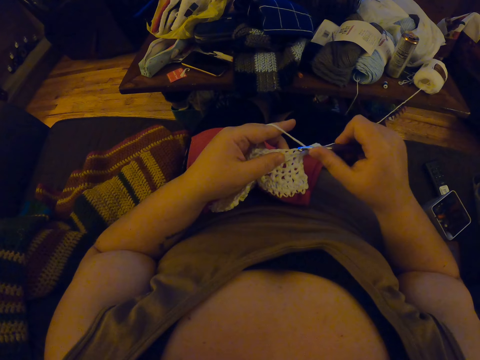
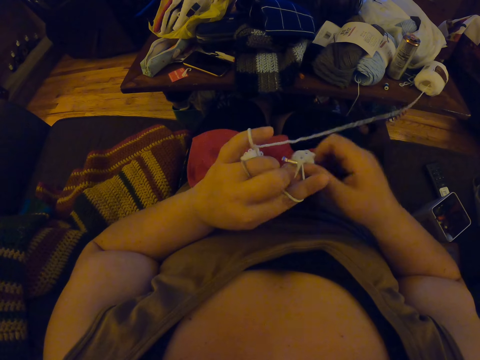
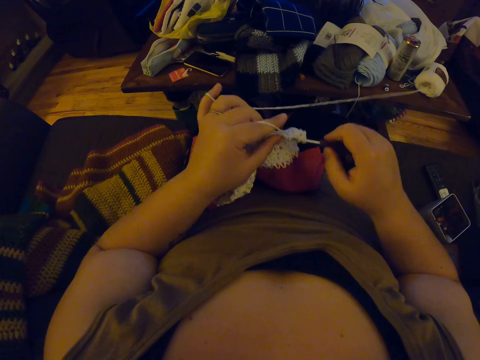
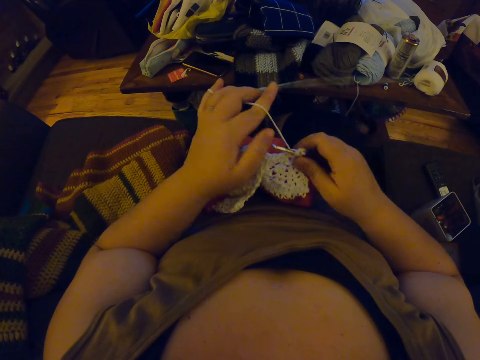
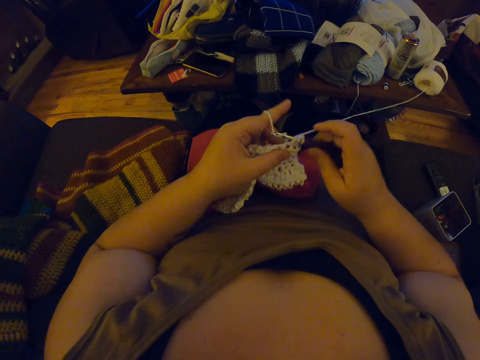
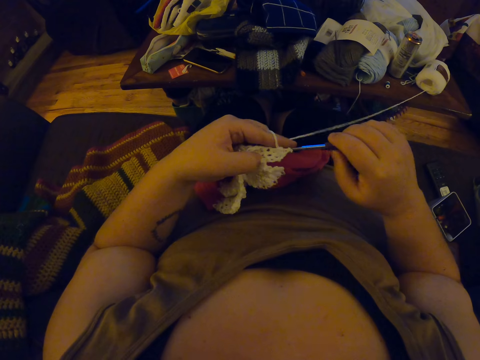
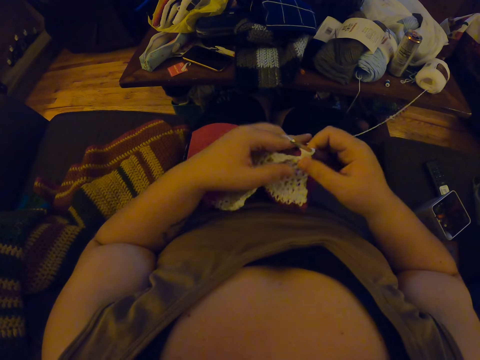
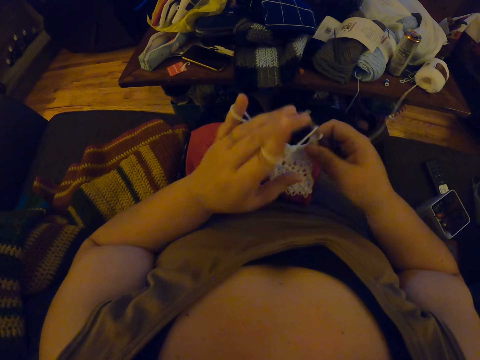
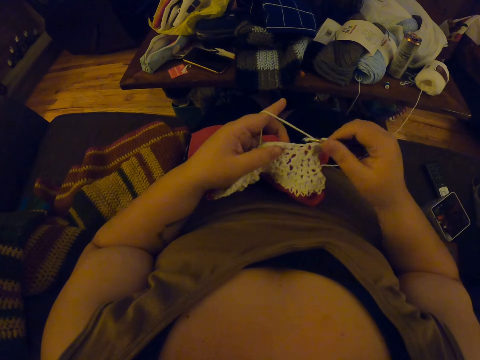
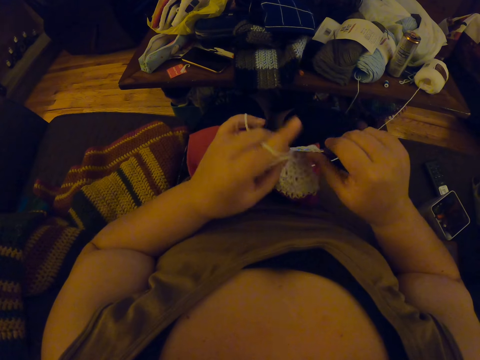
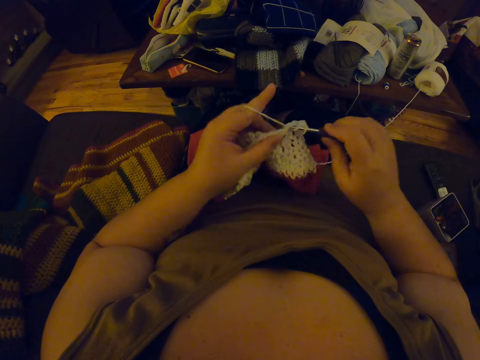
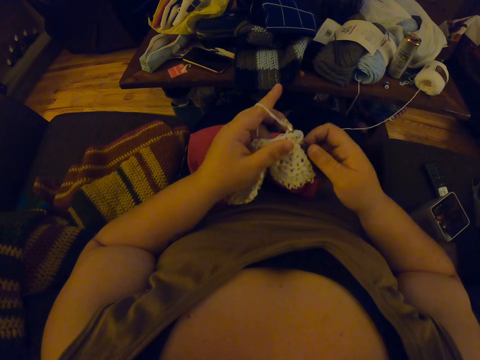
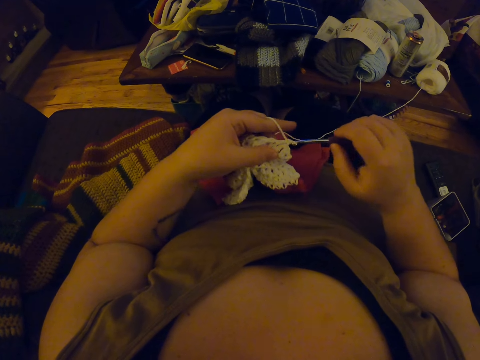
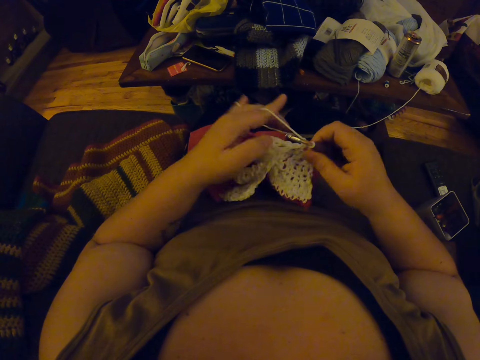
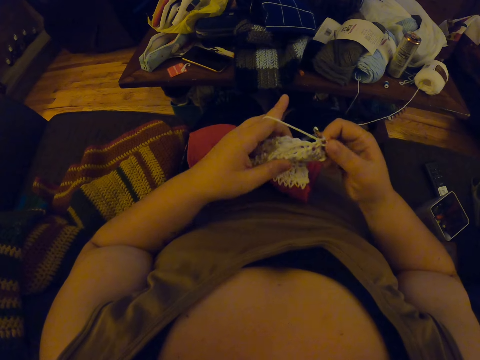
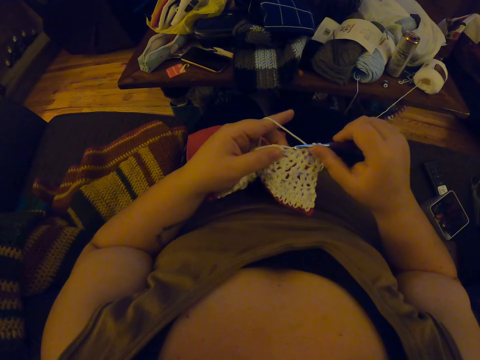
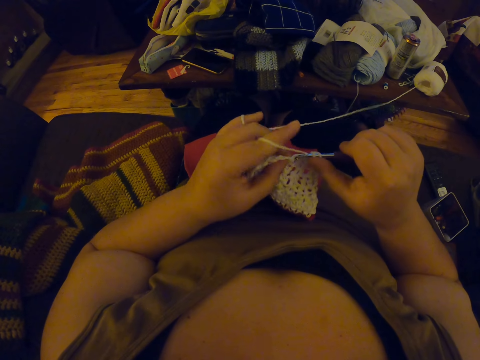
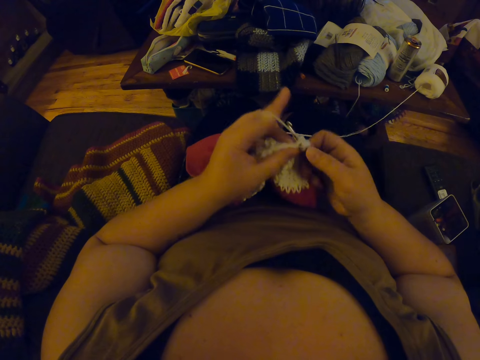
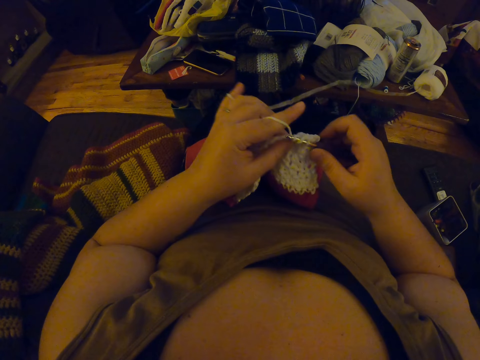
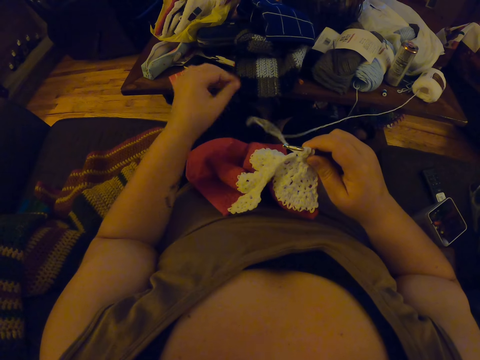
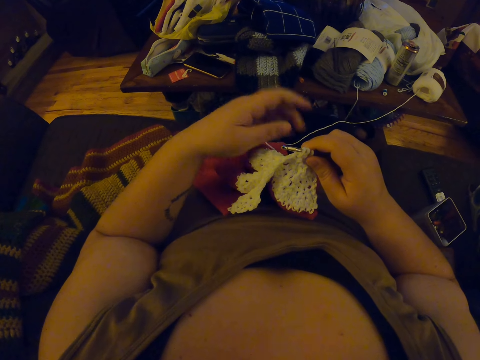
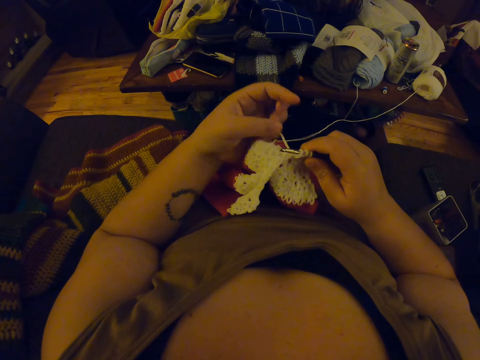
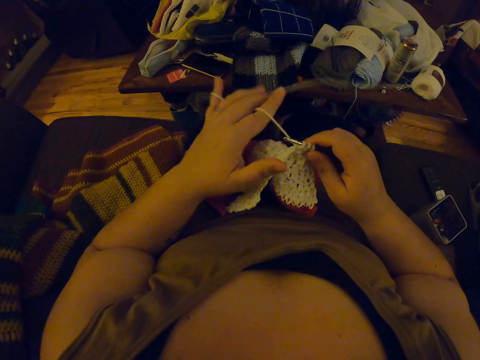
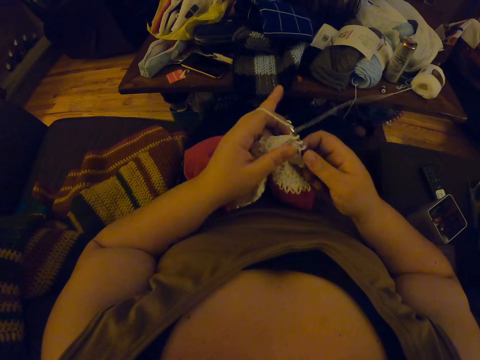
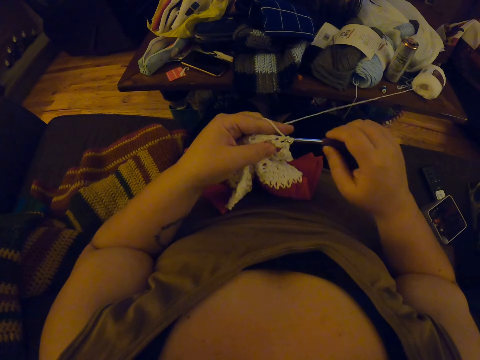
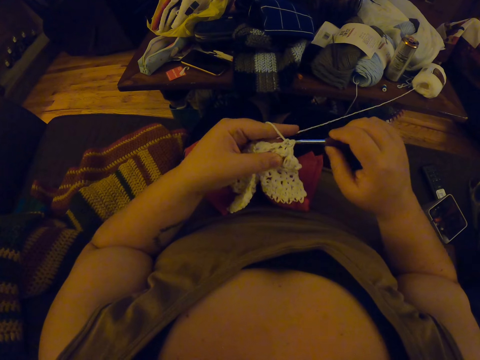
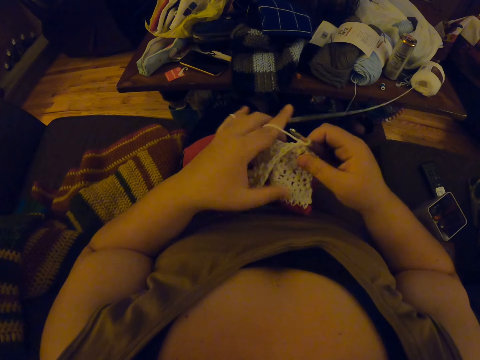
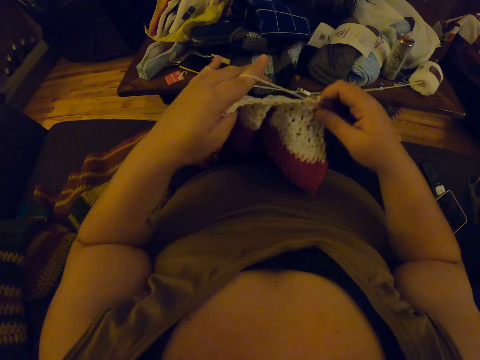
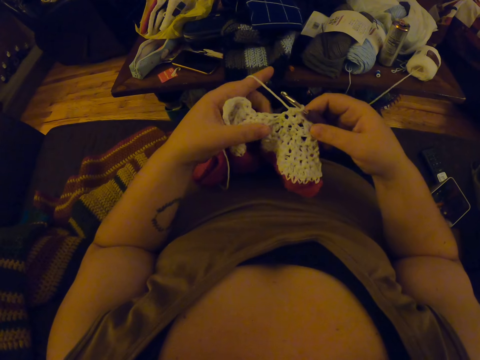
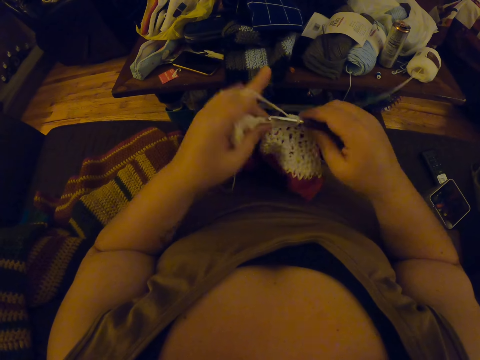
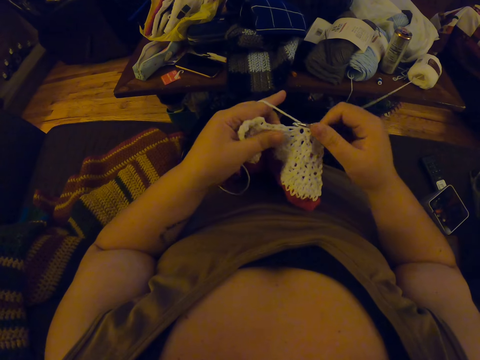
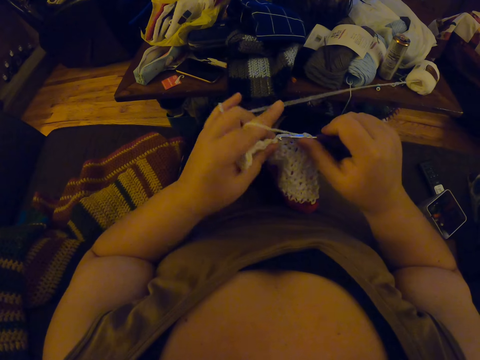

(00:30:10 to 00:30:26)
The camera wearer touches the left hand with the right hand.

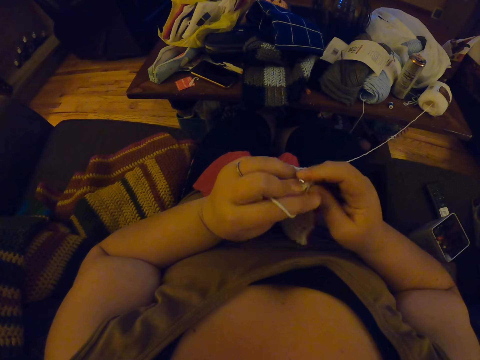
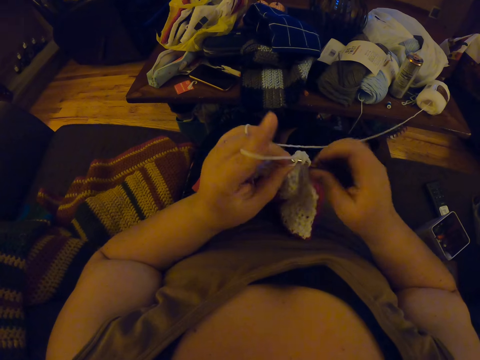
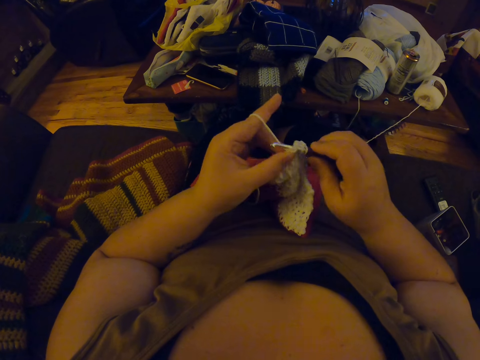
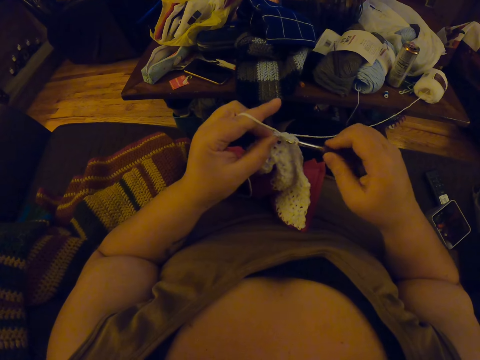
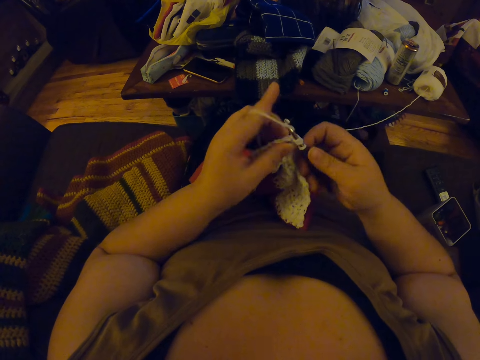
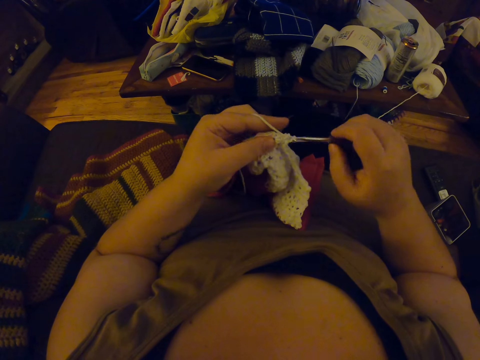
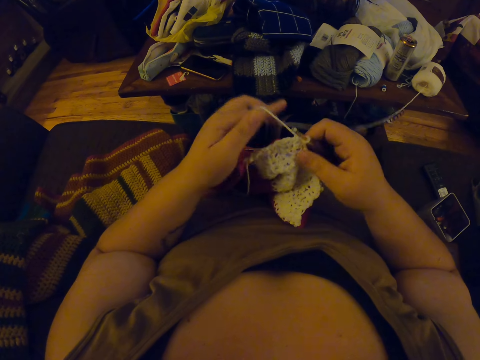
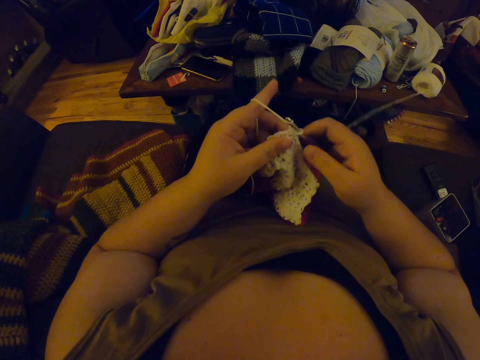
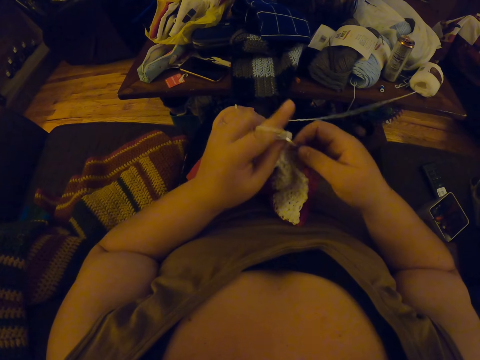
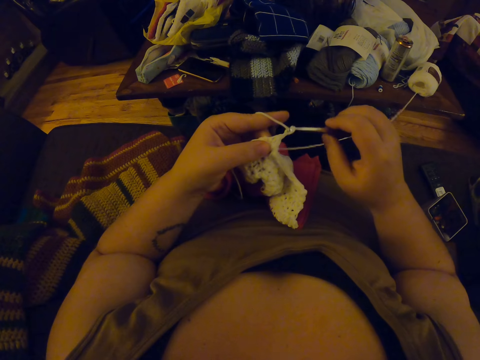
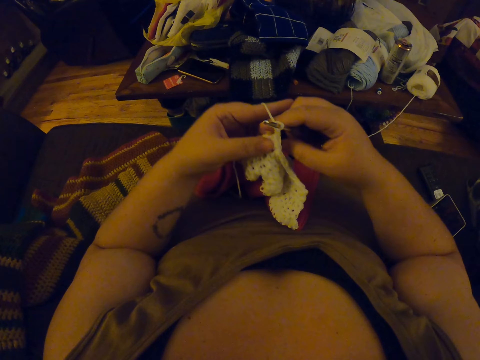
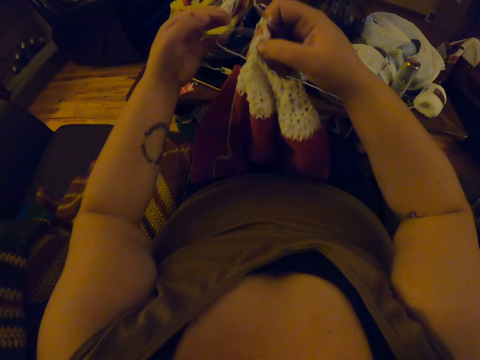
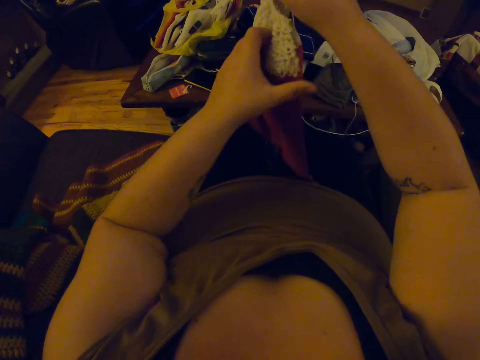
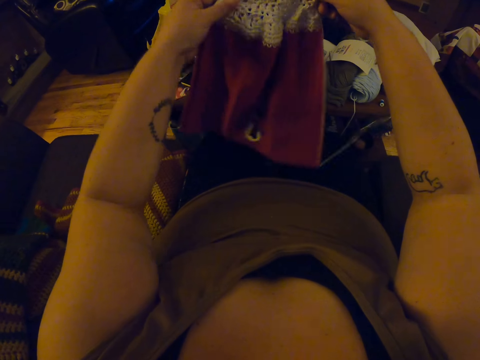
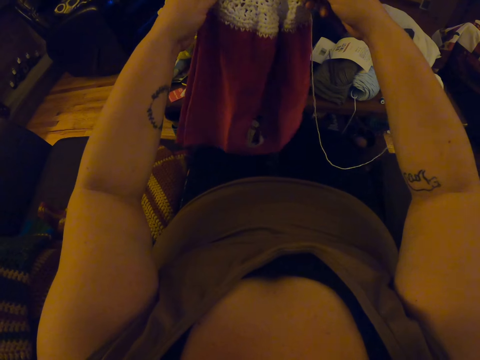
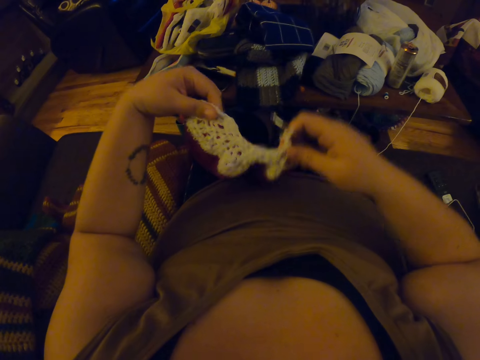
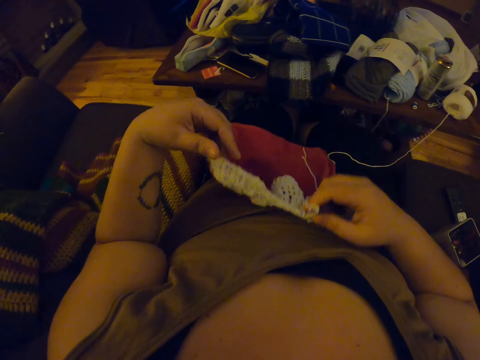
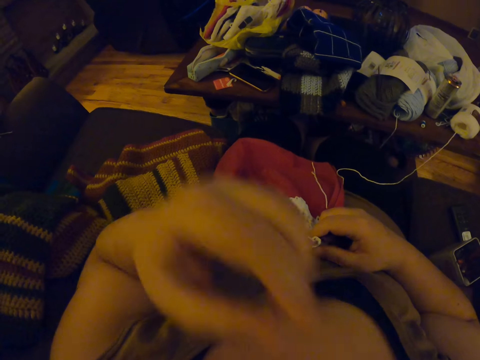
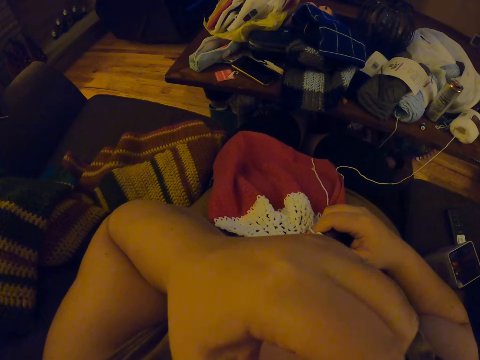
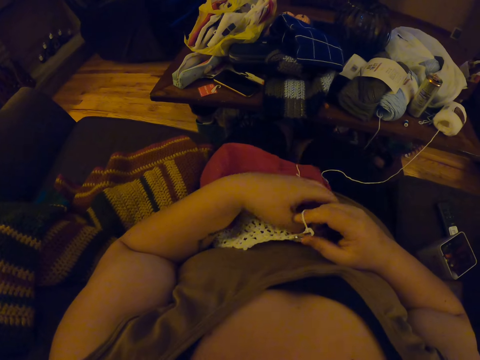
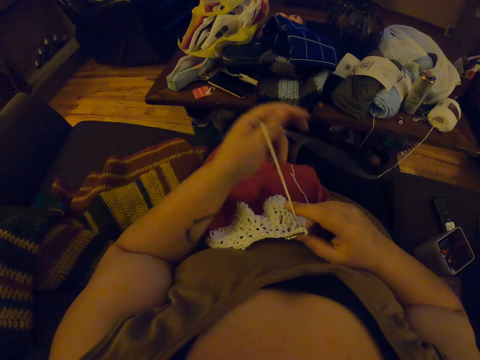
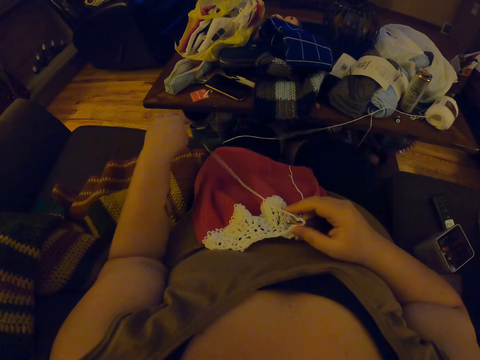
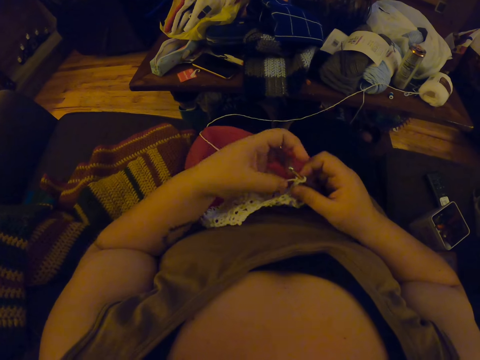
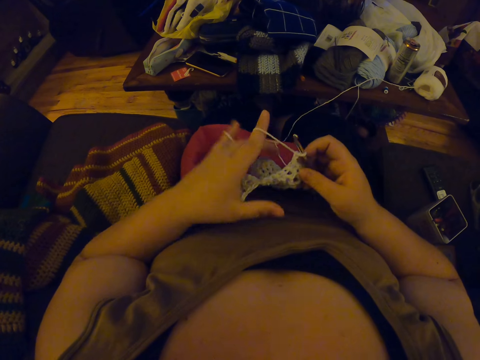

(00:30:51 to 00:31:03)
The camera wearer begins to crochet. She adjusts the material with both hands and turns the fabric. She rests the fabric on her stomach. She touches her face with her left hand. She lifts the left hand and returns the hand. She pulls the yarn.
